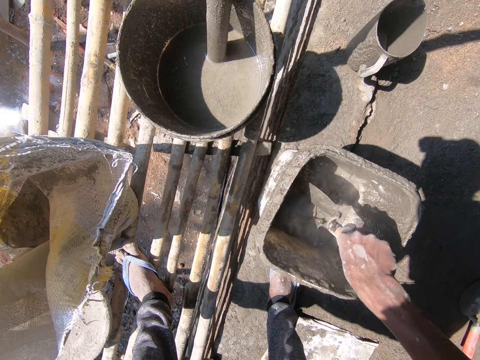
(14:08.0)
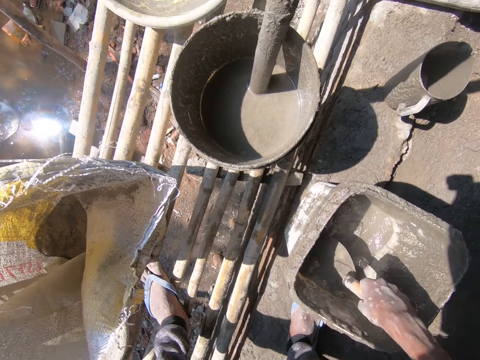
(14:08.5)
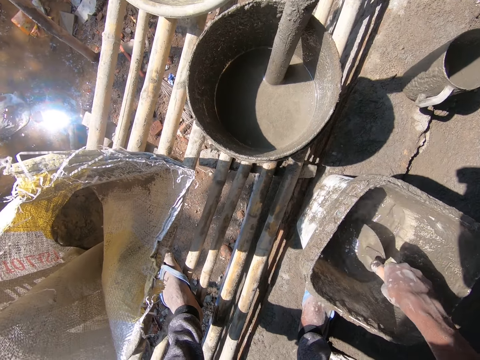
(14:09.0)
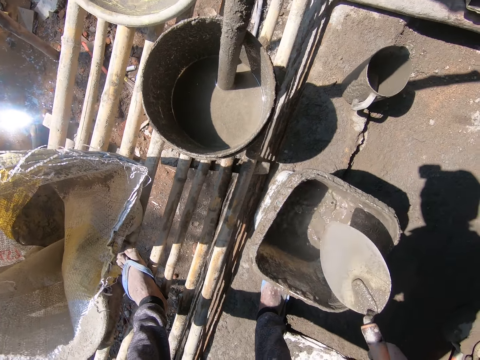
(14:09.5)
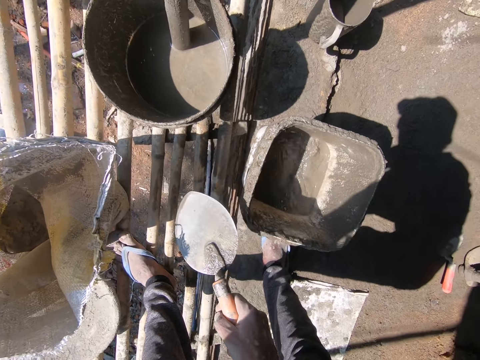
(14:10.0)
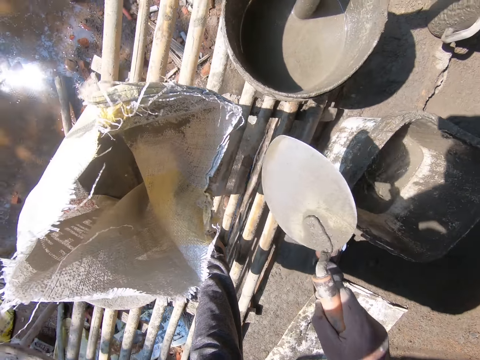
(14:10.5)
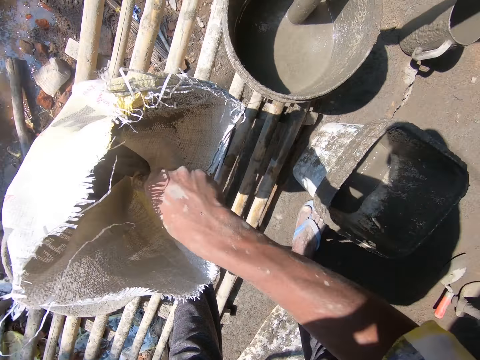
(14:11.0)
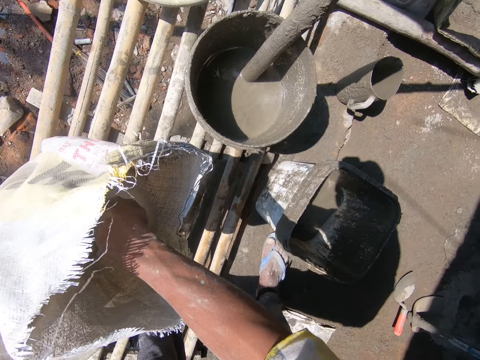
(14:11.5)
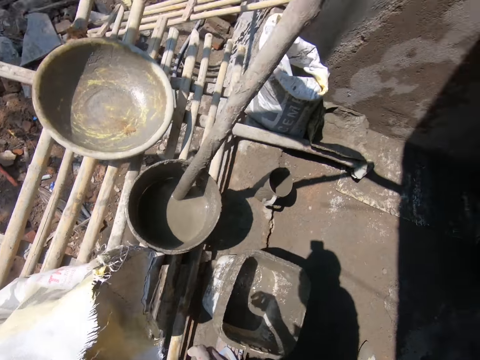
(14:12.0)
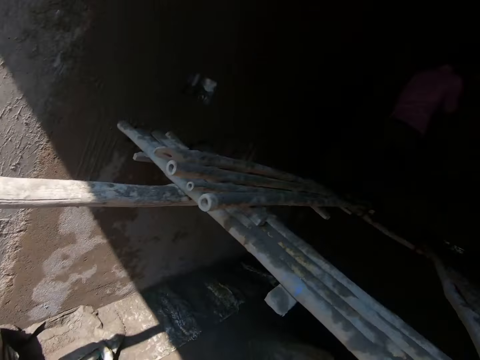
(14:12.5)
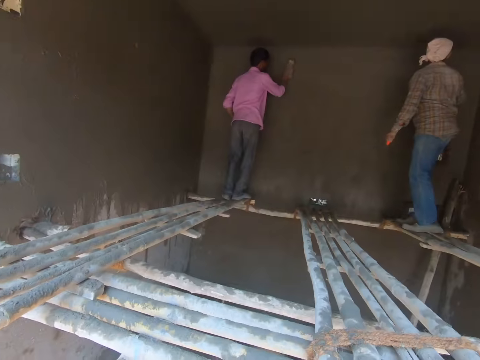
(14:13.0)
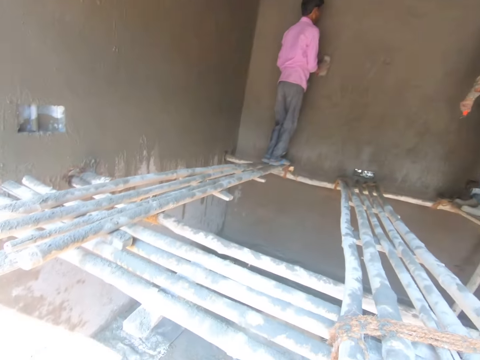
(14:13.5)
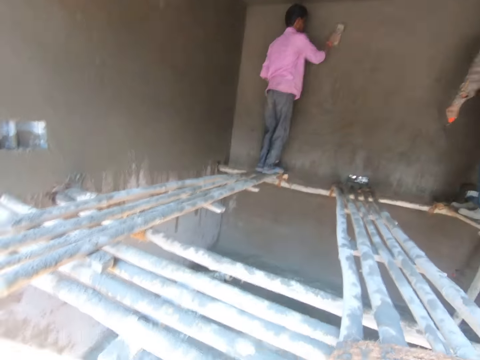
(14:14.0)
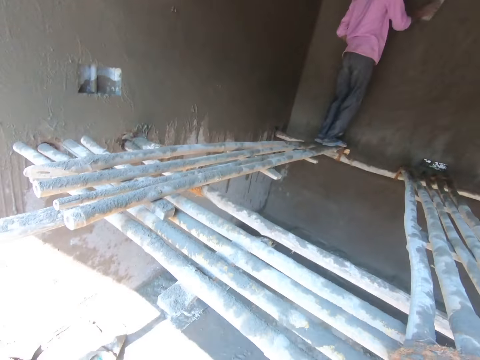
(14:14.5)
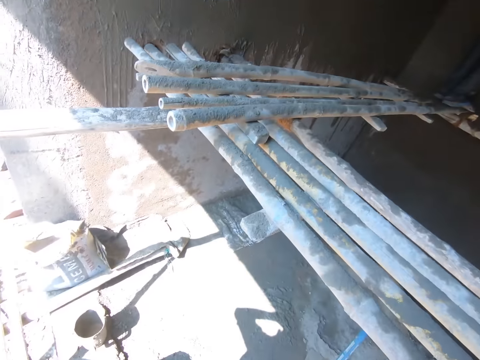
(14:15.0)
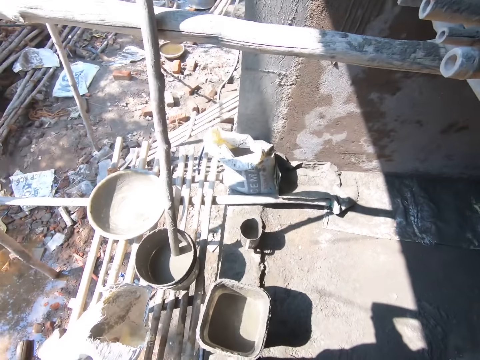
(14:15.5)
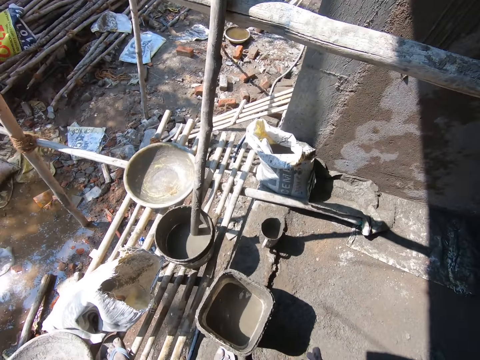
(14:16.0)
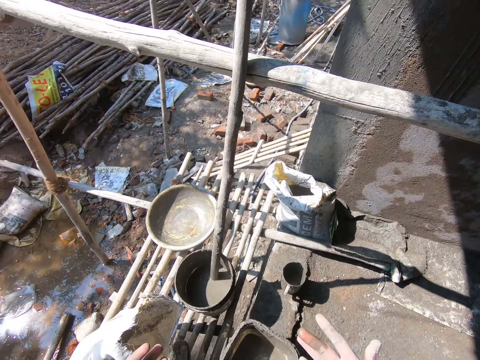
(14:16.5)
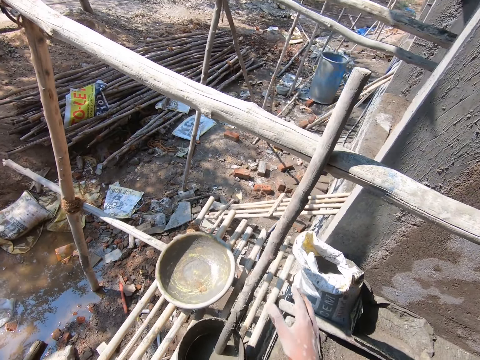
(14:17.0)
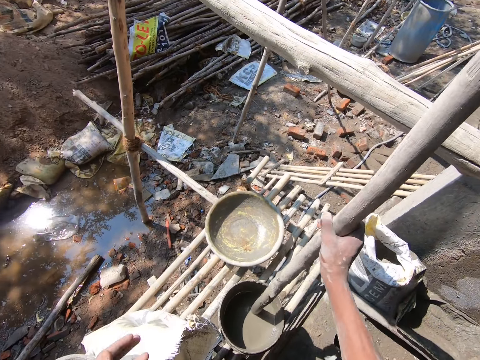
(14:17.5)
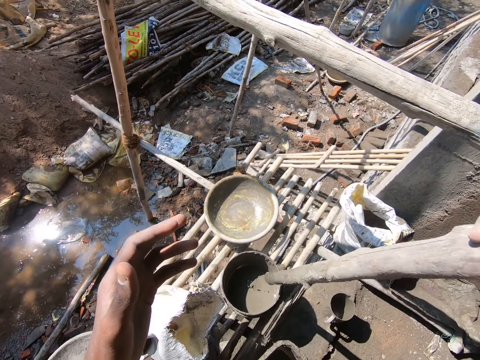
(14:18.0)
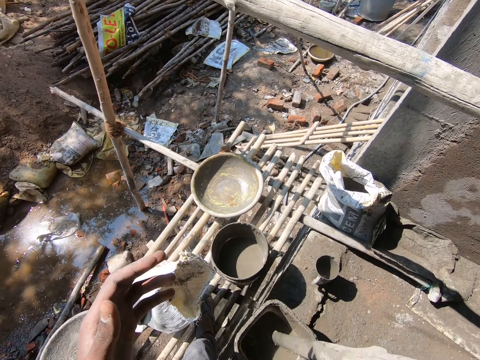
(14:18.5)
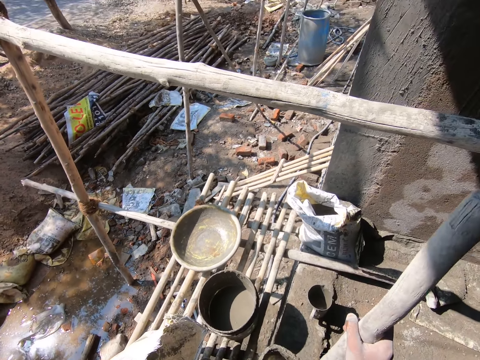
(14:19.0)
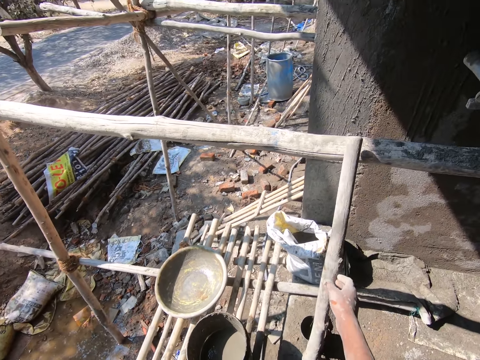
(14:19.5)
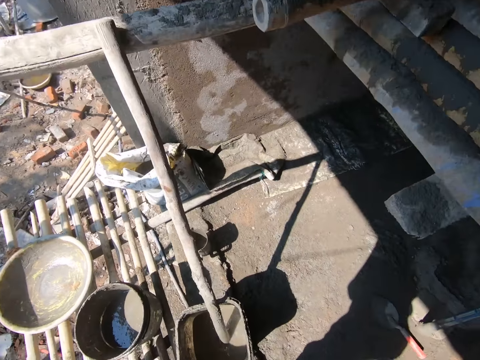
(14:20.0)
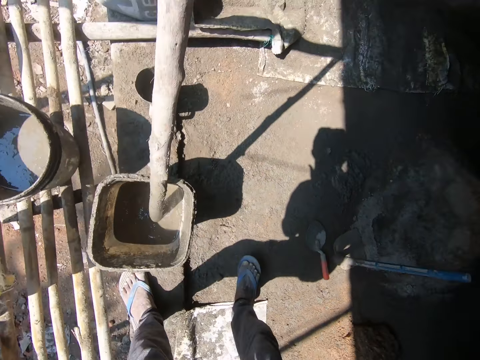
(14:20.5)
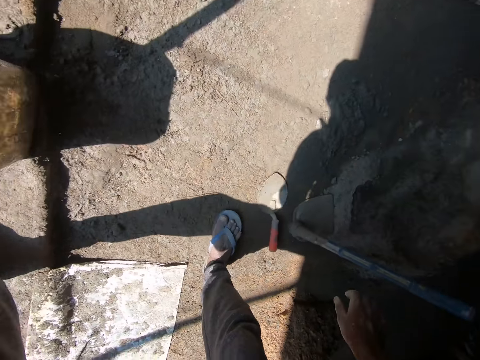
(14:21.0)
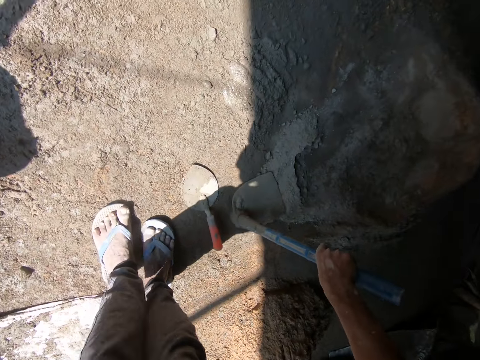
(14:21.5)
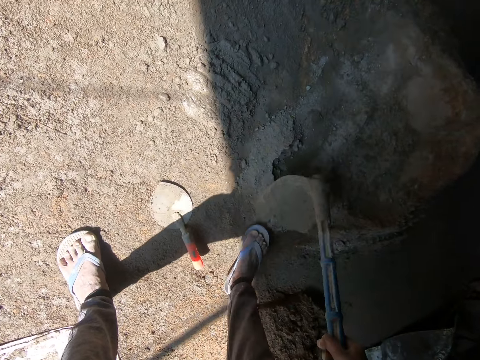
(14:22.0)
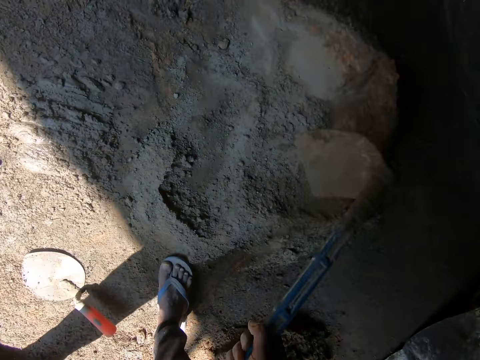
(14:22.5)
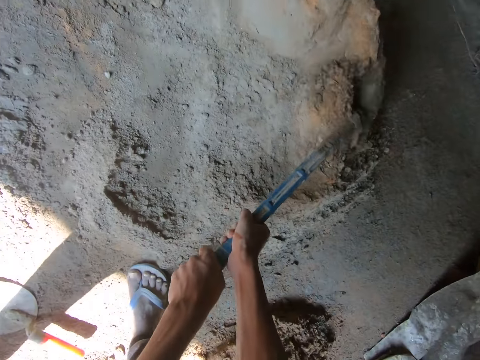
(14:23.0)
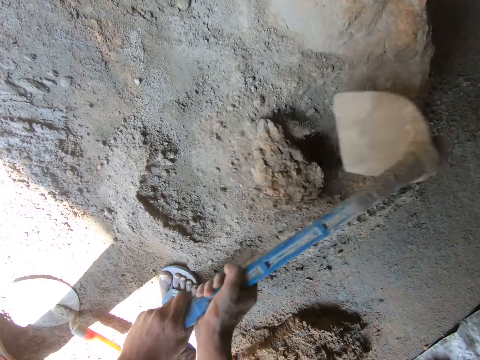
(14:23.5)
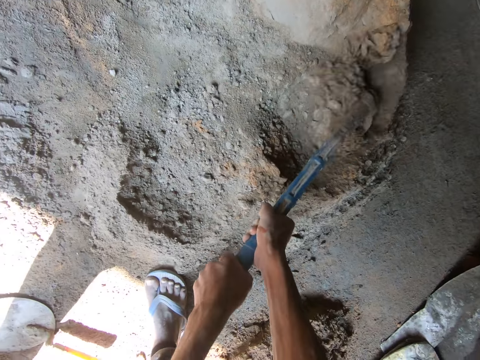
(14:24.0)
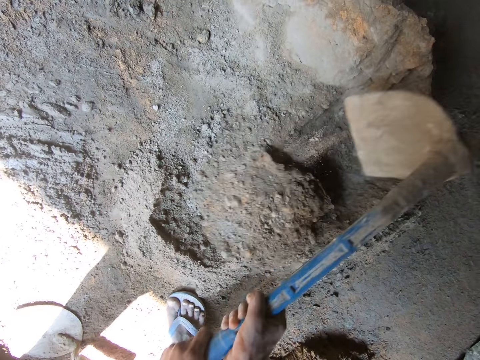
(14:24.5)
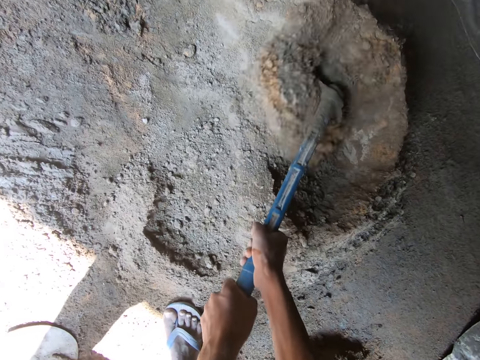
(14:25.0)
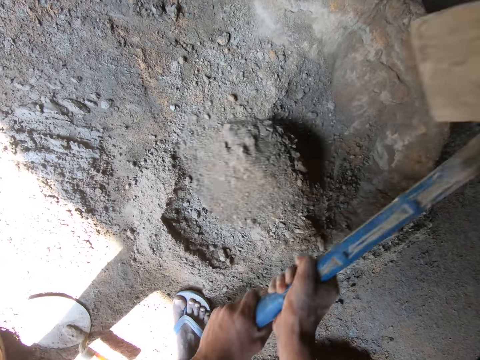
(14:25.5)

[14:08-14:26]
The camera wearer inserts the trowel in the sack. He looks at a man and another man. He looks at his hands. He picks up a stick or wood from the bucket. He places the stick in the bucket. He drops the wood. He picks up a hoe. He digs the sand and cement mixture with the hoe.

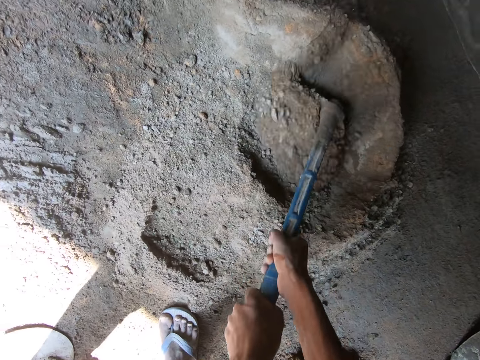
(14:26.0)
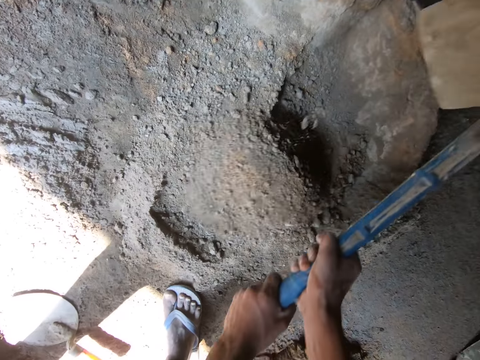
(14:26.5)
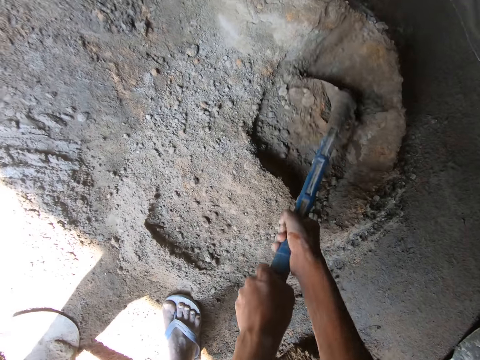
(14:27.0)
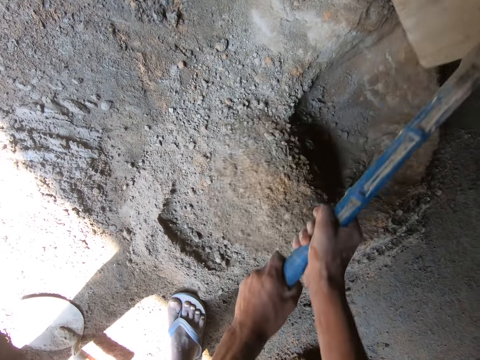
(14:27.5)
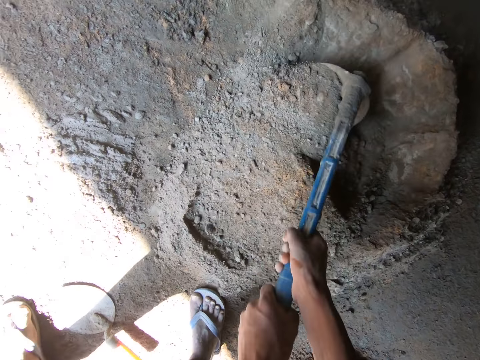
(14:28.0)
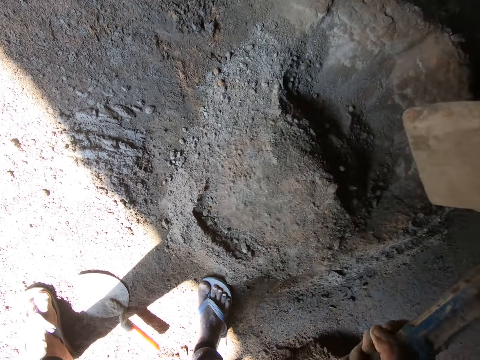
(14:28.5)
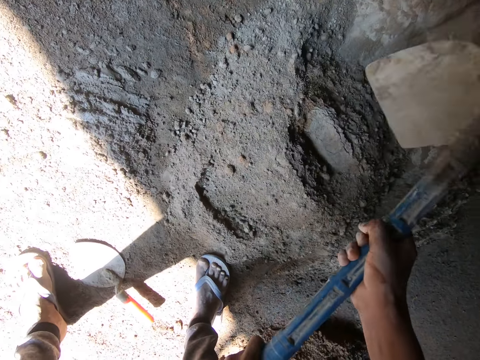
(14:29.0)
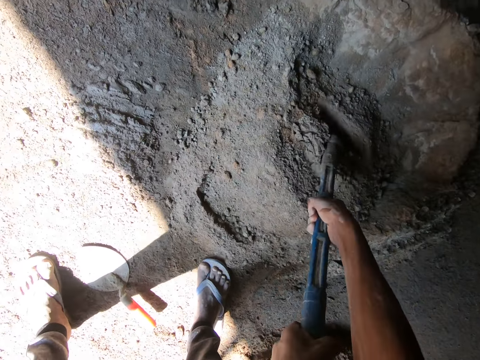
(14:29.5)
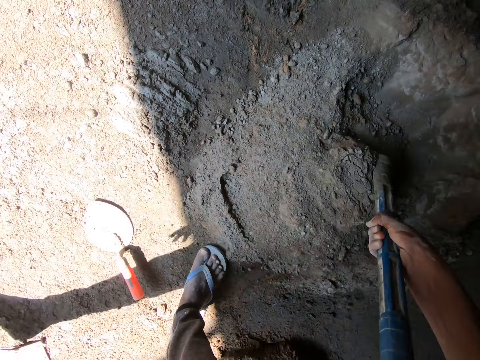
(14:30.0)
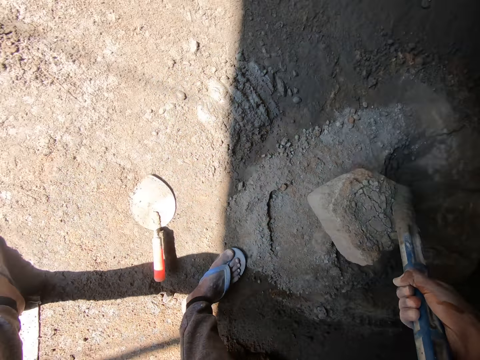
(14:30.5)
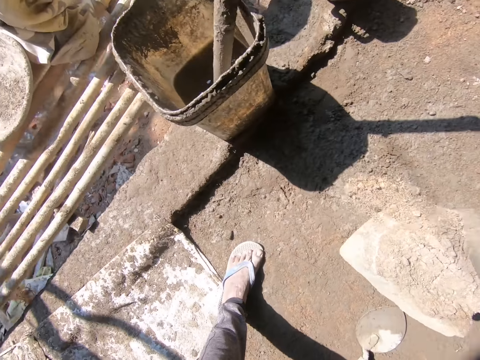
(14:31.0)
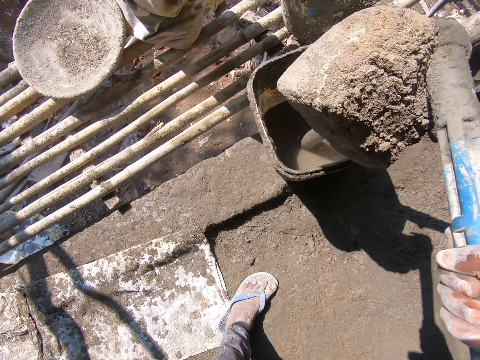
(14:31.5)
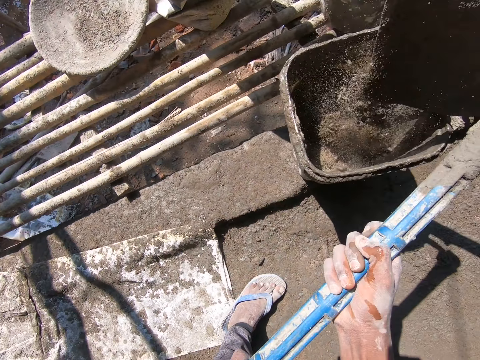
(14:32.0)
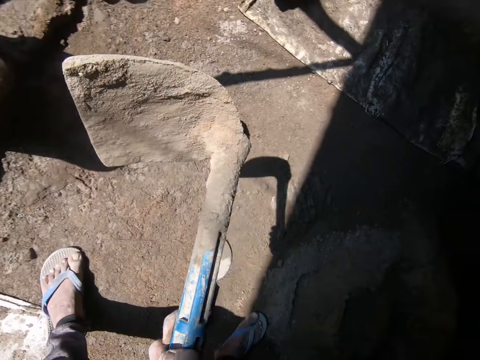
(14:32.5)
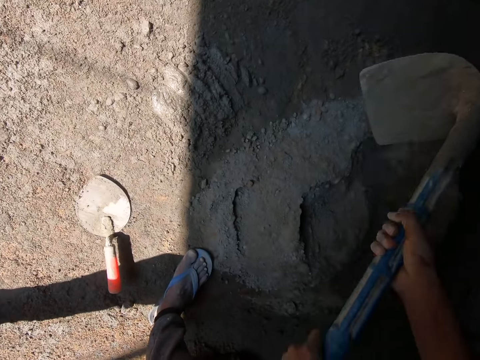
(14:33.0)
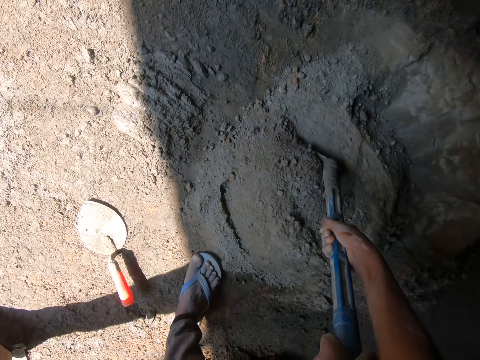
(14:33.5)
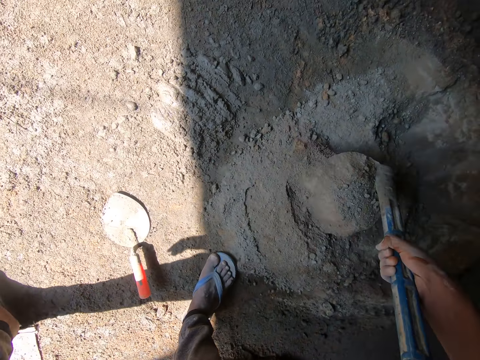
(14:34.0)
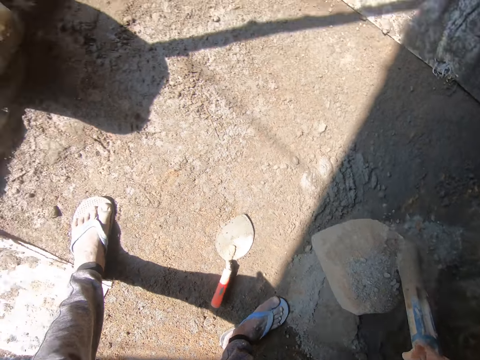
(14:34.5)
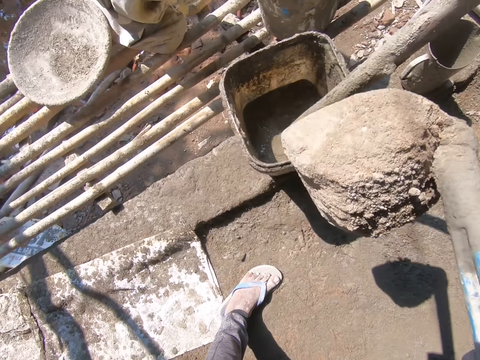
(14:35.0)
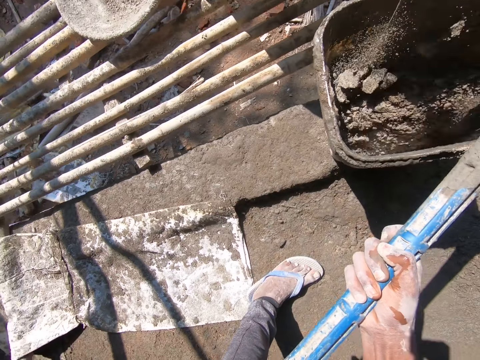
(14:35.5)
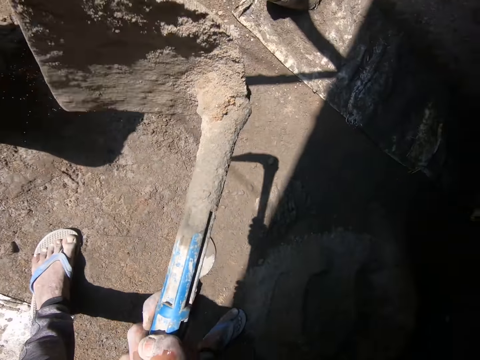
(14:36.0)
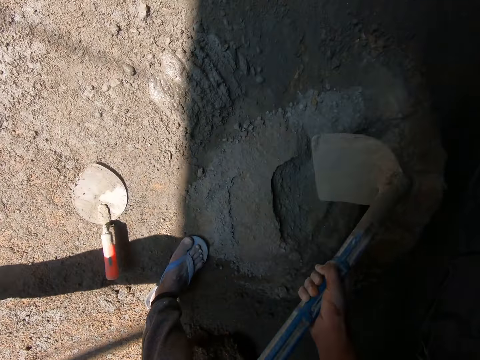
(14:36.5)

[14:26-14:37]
The camera wearer scoops the sand and cement mixture with a hoe. They put the sand and cement mixture in a bucket. They scoop the sand and cement mixture with the hoe. They put the sand and cement mixture in the bucket.
